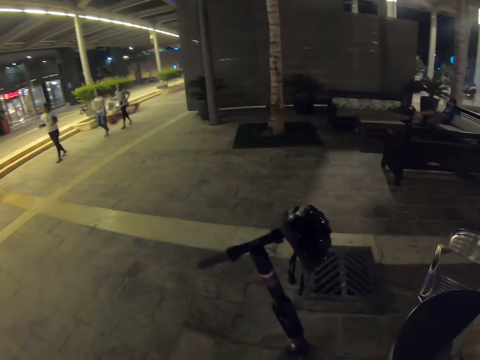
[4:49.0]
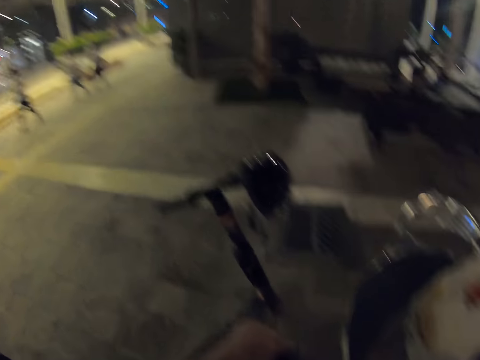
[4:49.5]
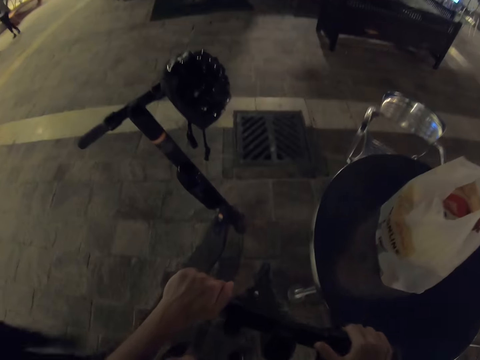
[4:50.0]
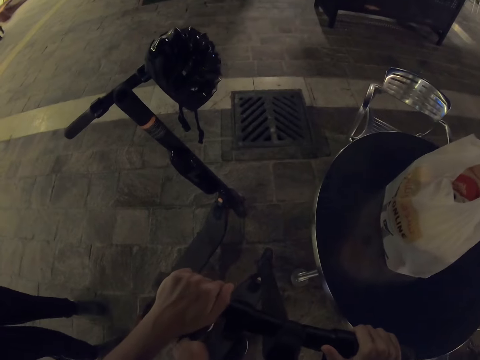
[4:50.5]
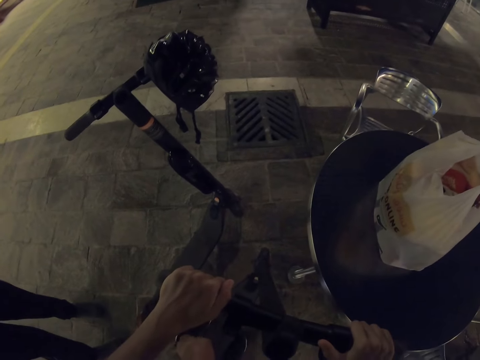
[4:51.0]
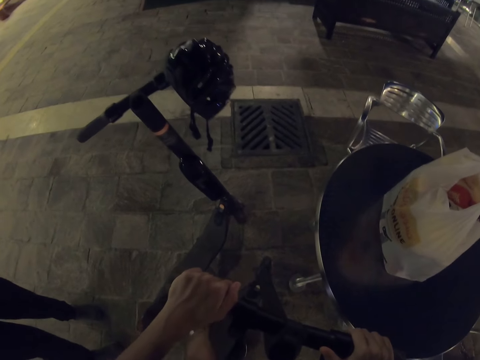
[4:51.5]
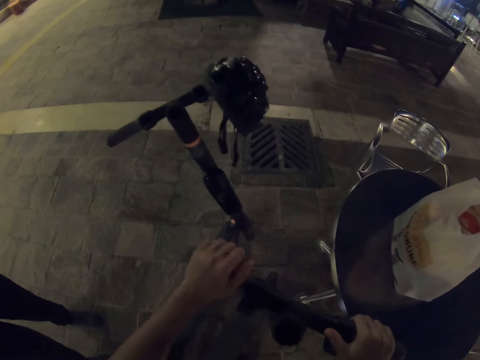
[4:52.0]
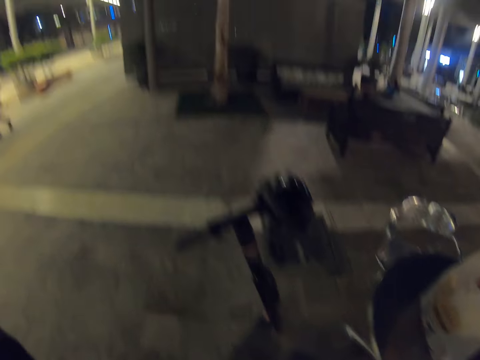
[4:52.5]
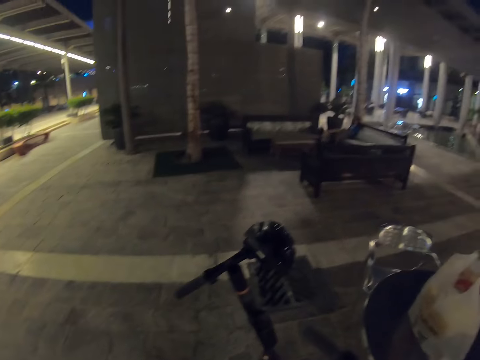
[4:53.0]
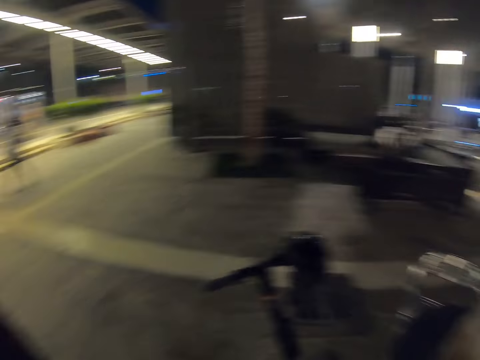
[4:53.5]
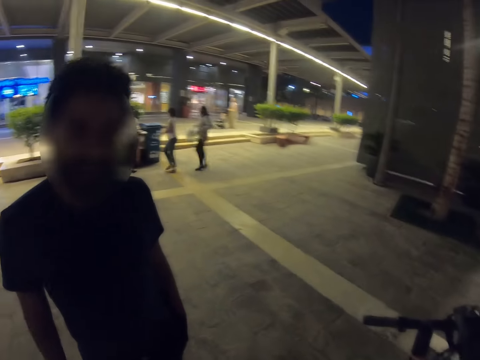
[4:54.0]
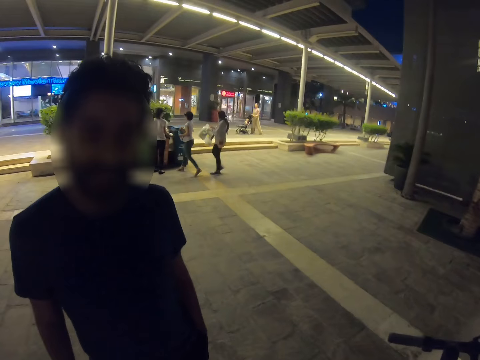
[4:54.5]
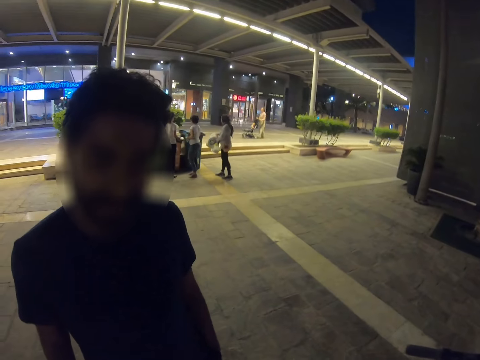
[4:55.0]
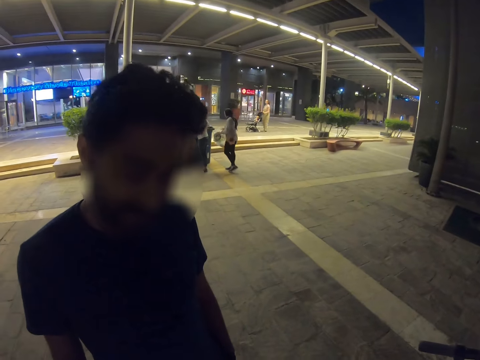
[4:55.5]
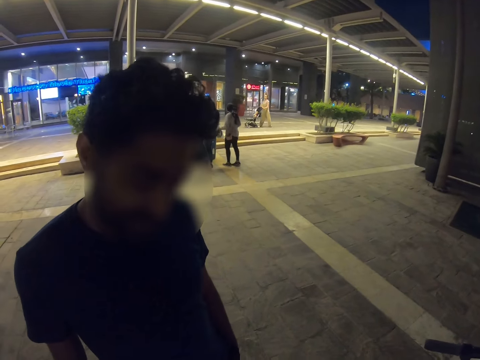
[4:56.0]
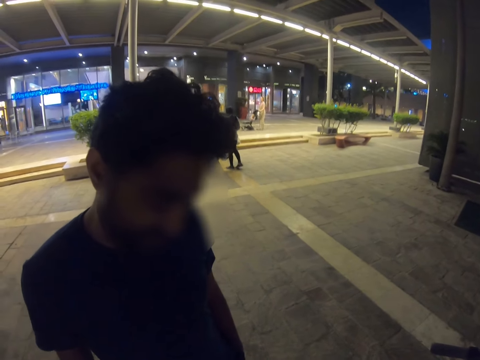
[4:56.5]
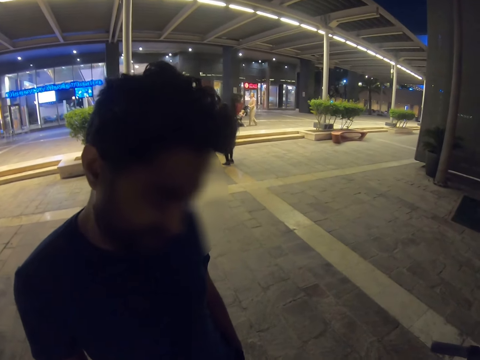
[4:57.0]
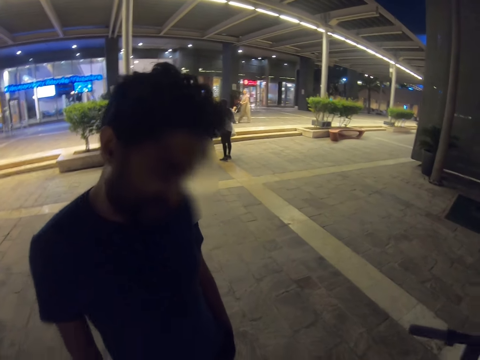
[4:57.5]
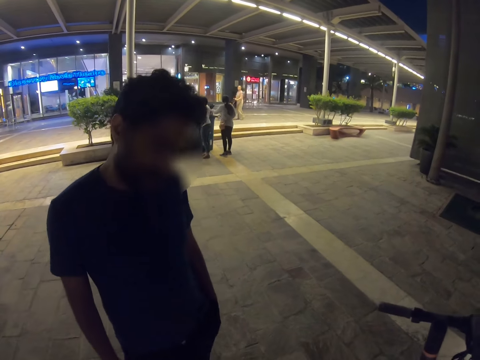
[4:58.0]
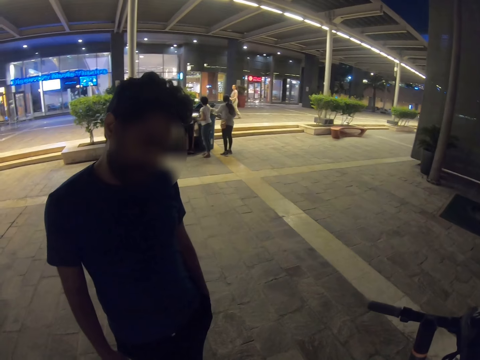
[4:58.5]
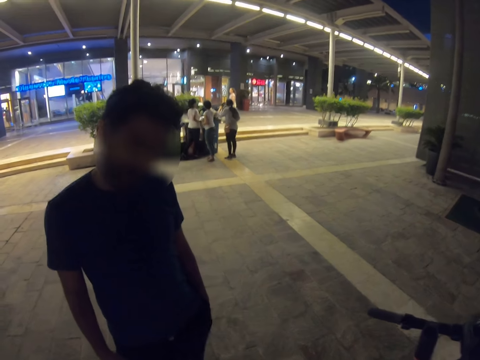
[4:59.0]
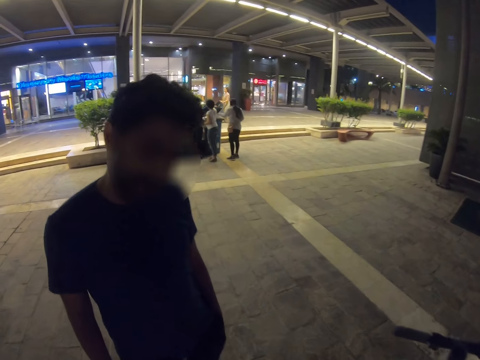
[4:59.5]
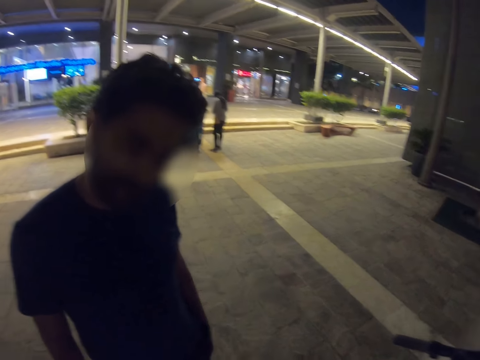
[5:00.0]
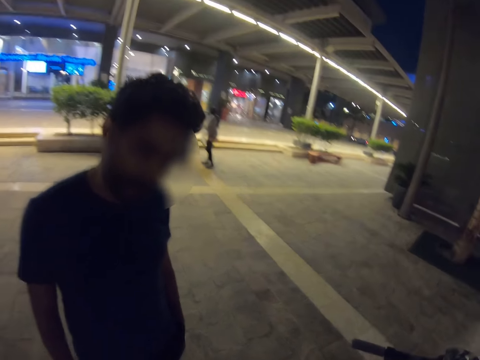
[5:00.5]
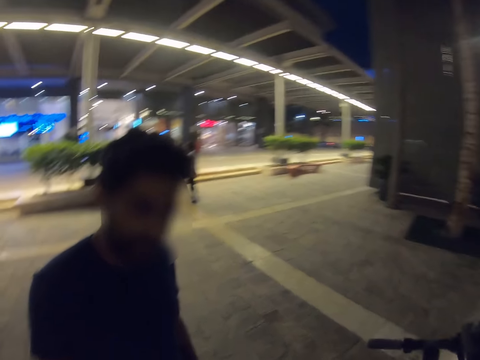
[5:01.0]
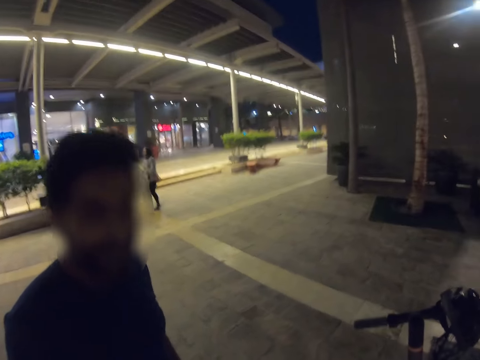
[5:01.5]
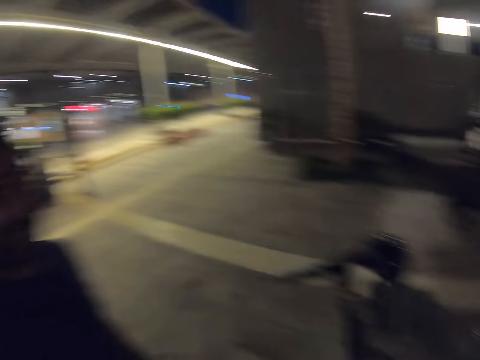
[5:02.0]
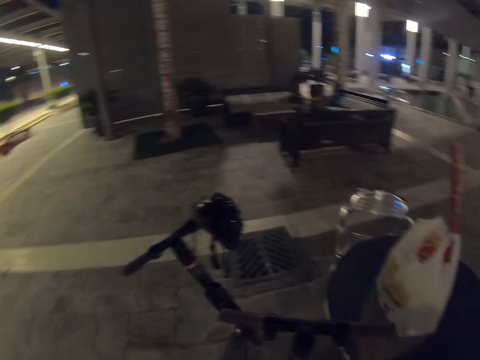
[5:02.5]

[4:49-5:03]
The camera wearer stops driving the scooter bike. They look around. They speak with a man.

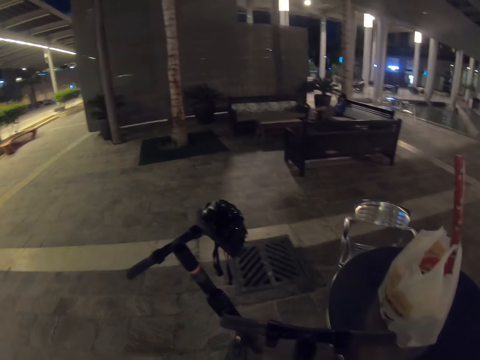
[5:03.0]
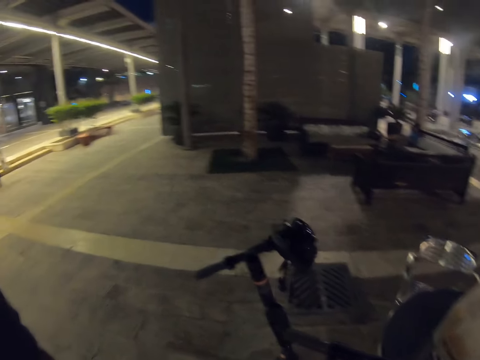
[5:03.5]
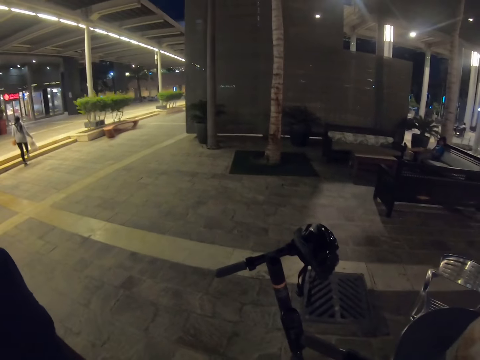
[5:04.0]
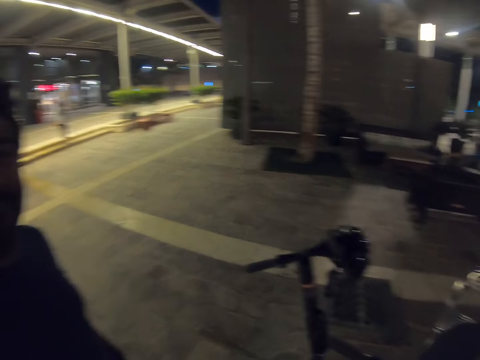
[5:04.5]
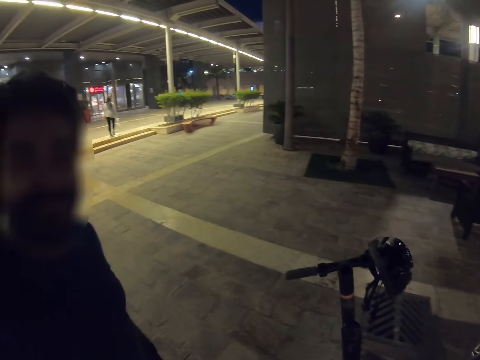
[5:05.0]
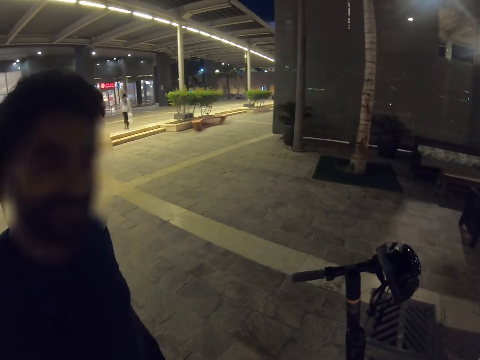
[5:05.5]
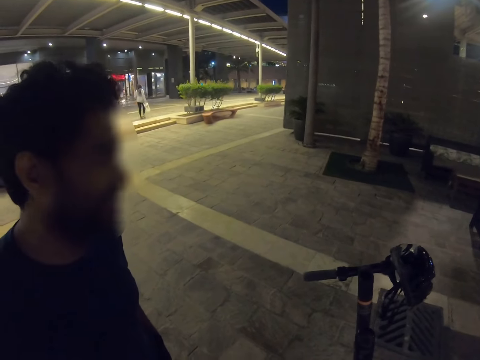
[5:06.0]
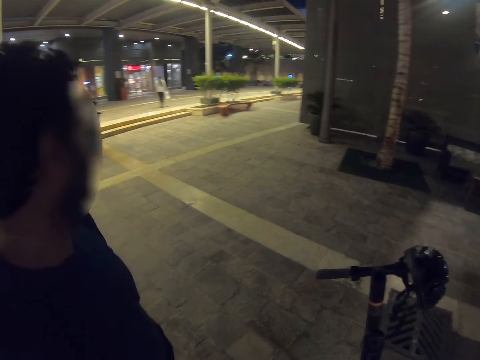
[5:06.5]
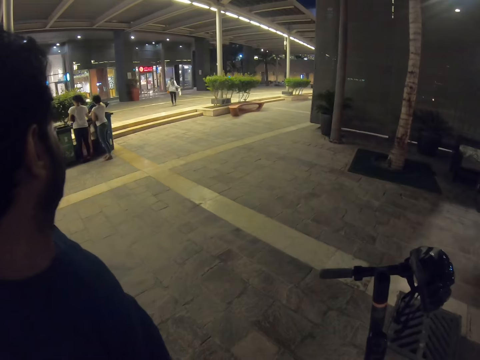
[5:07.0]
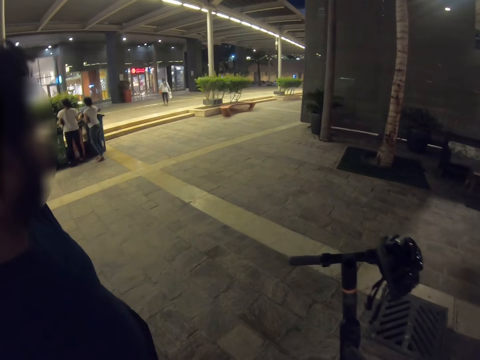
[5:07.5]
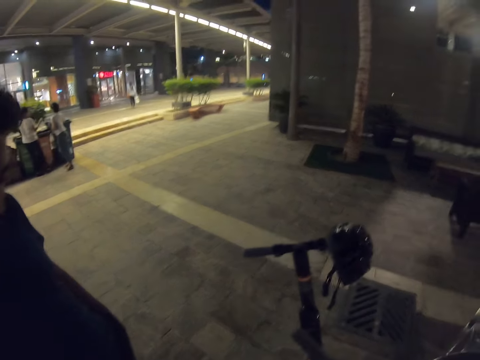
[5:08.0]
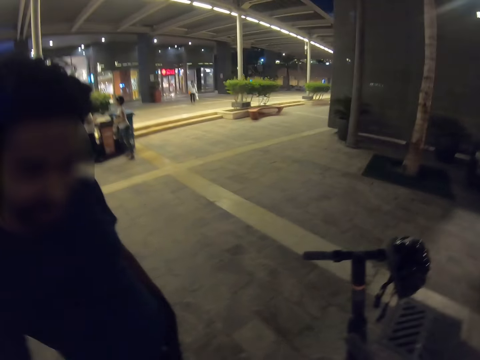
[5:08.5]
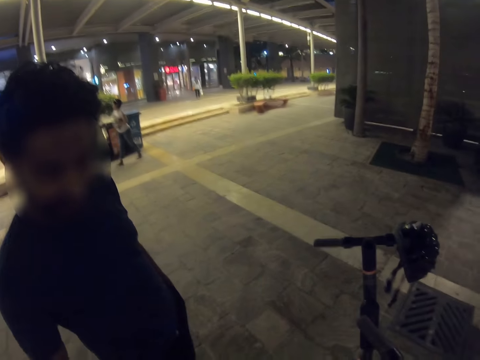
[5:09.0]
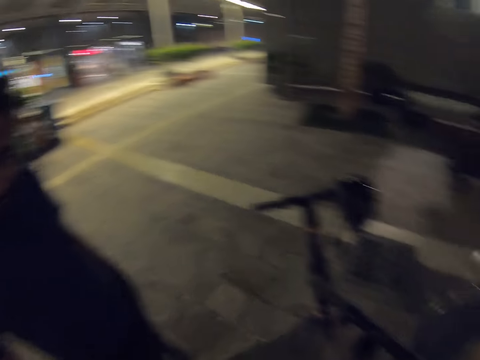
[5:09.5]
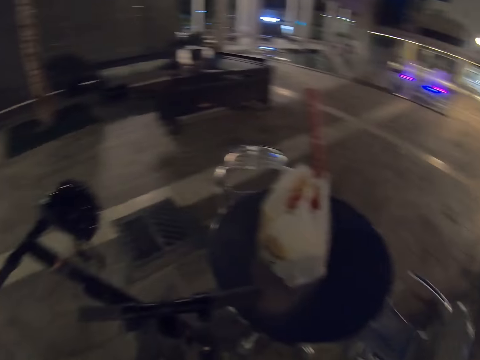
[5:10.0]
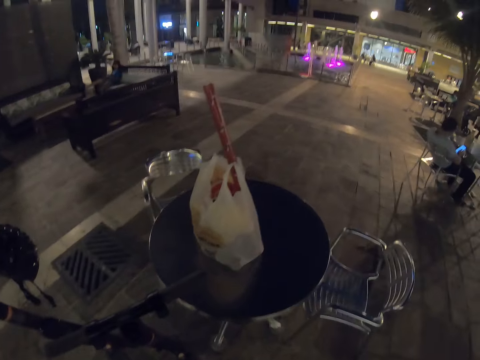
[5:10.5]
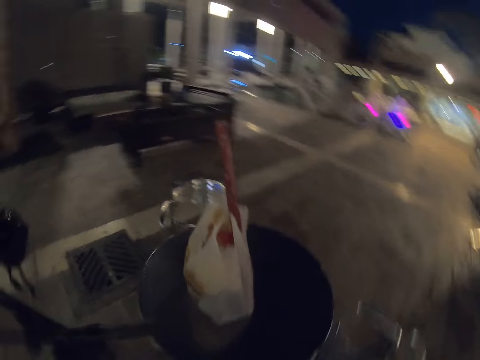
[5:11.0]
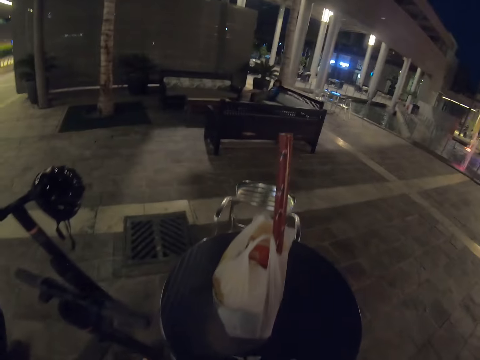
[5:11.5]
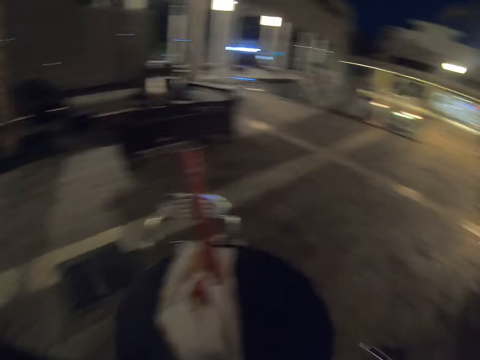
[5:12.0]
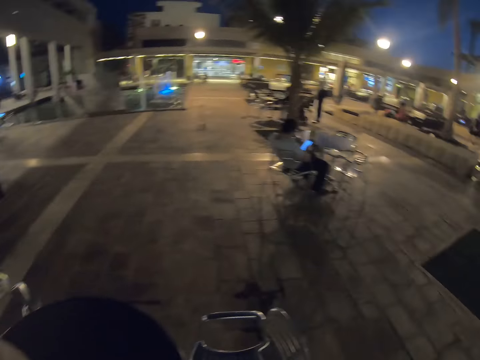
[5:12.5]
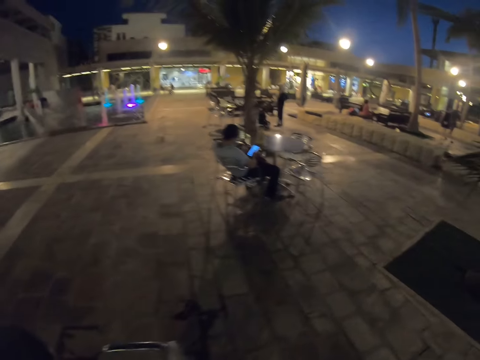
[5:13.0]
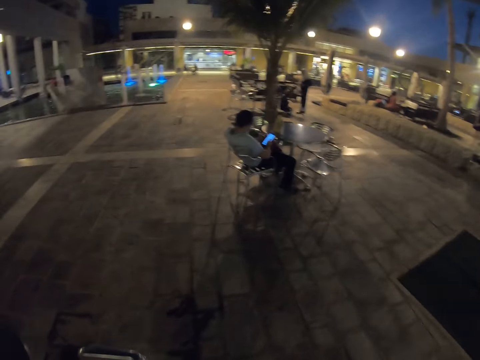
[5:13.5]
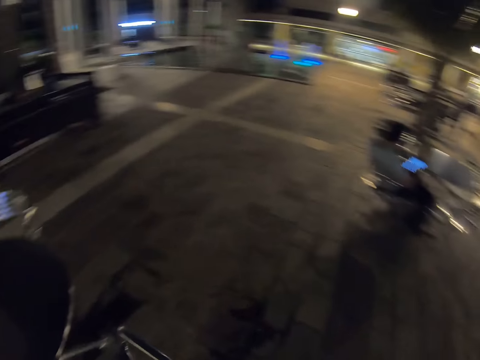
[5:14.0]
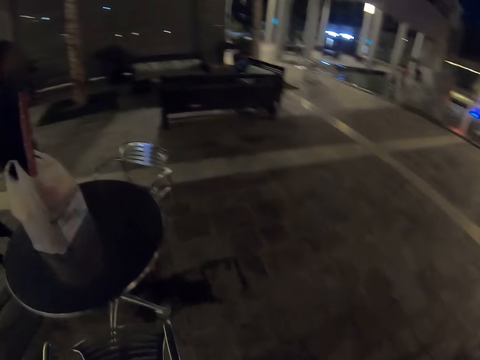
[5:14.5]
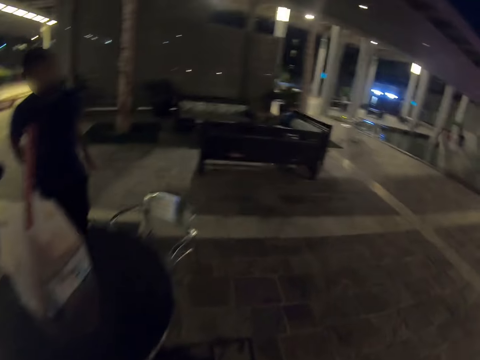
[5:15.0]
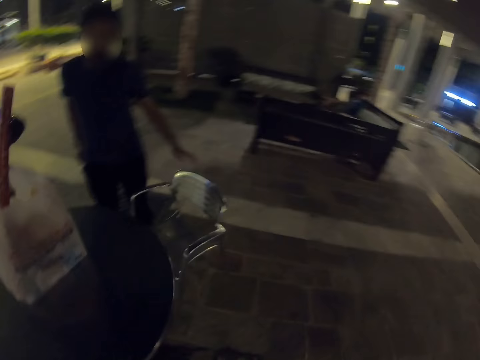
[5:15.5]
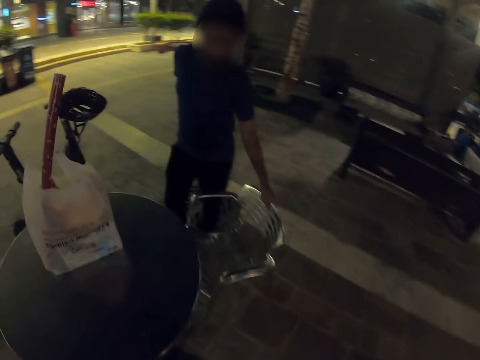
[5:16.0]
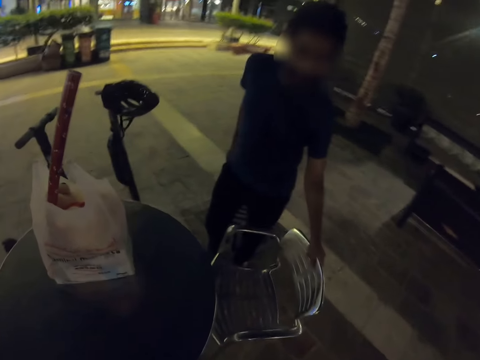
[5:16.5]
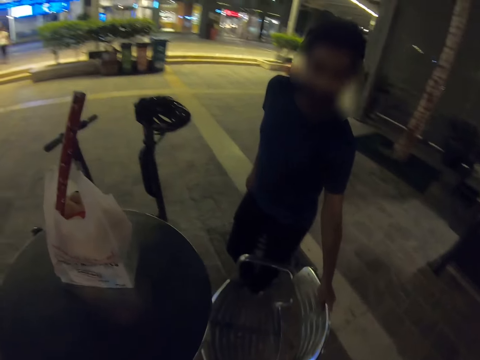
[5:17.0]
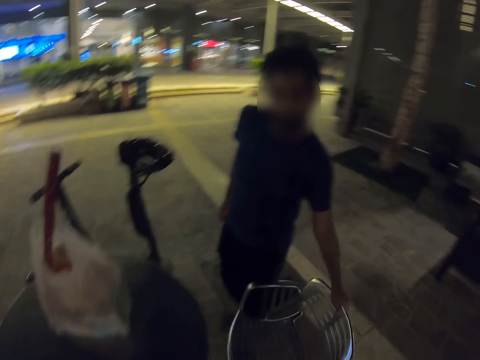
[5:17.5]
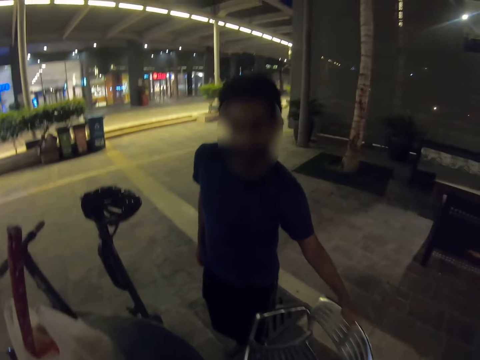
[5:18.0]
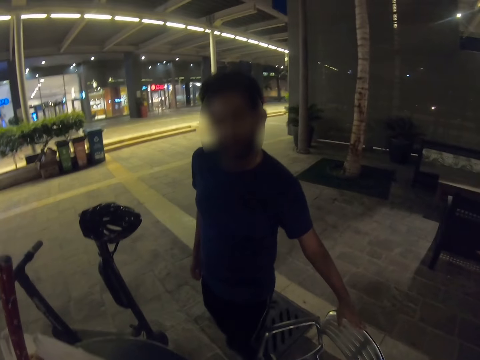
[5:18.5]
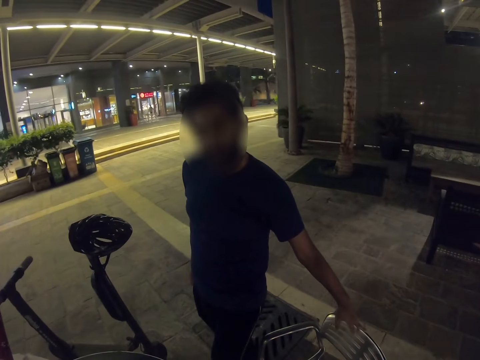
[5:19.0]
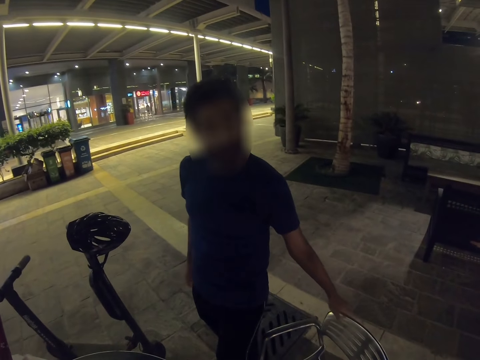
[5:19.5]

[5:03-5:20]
A man talks to the camera wearer. The camera wearer looks around. The man holds on a chair. The man pulls back the chair.
